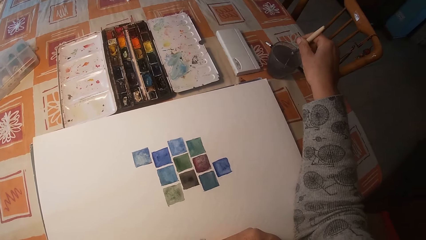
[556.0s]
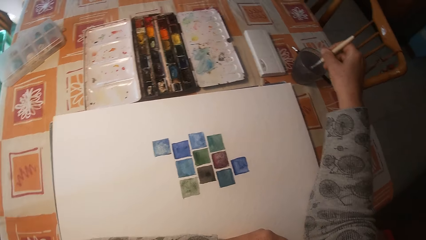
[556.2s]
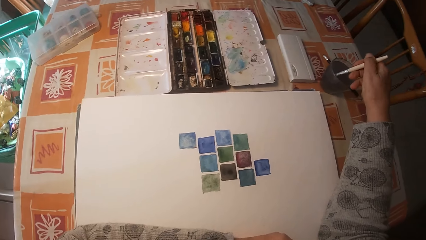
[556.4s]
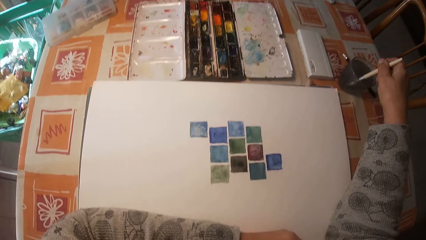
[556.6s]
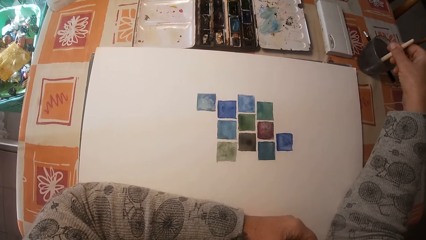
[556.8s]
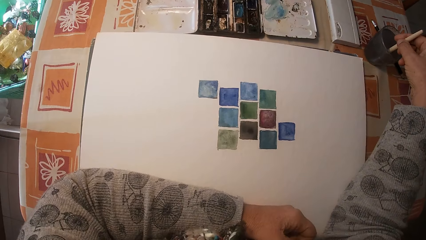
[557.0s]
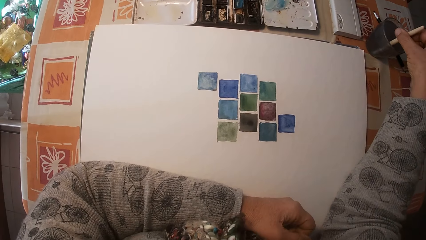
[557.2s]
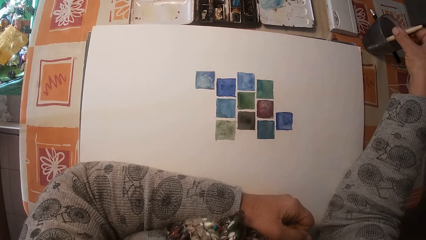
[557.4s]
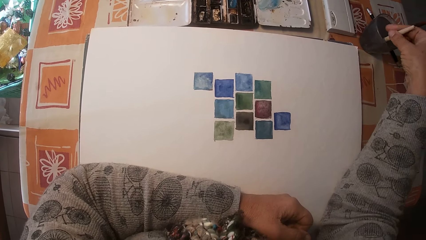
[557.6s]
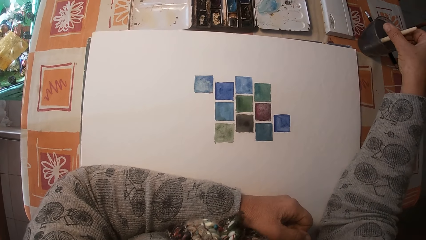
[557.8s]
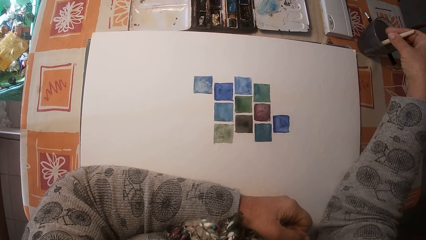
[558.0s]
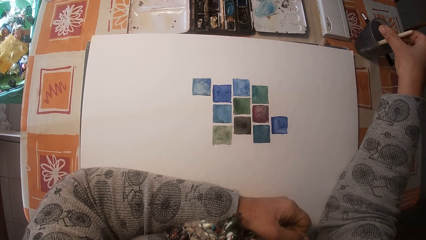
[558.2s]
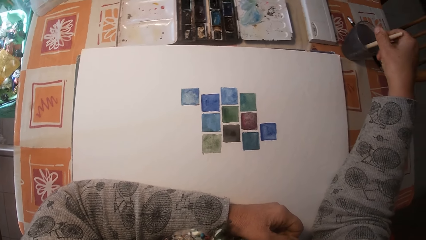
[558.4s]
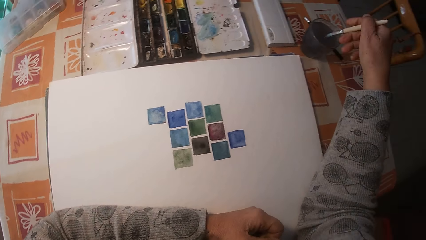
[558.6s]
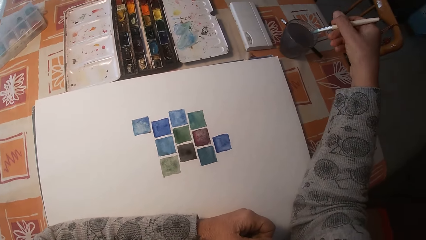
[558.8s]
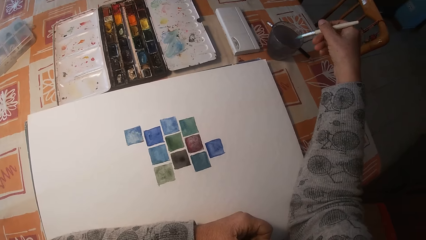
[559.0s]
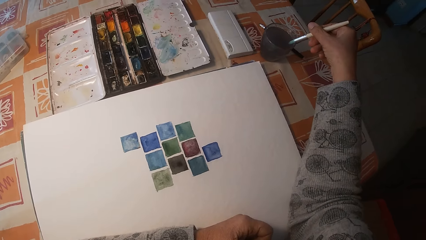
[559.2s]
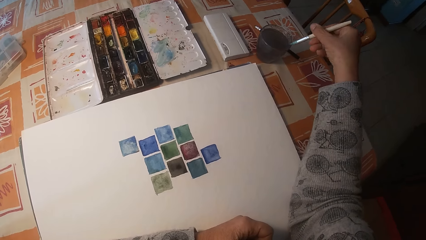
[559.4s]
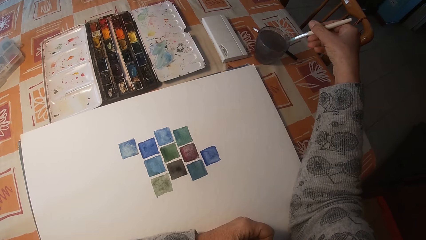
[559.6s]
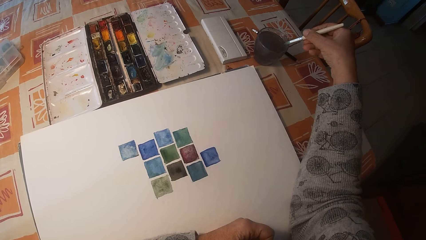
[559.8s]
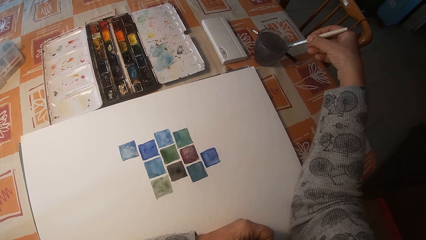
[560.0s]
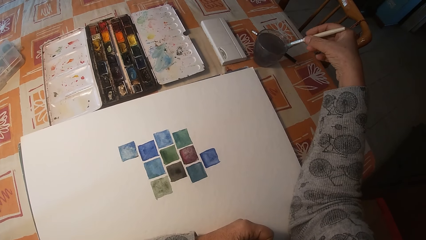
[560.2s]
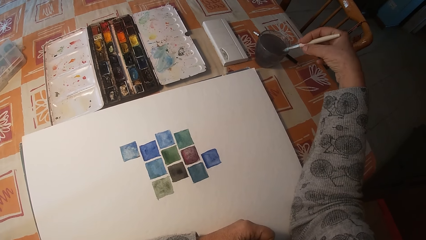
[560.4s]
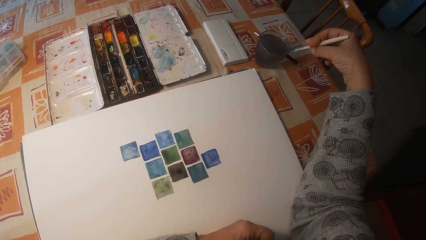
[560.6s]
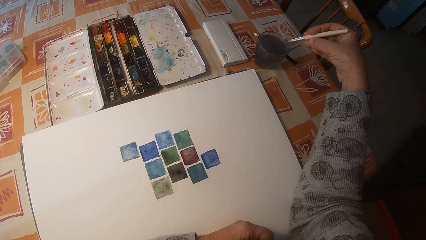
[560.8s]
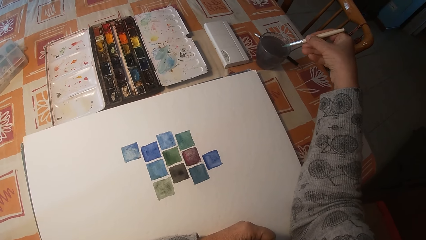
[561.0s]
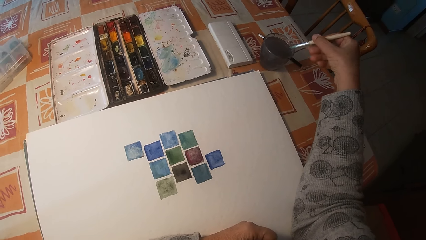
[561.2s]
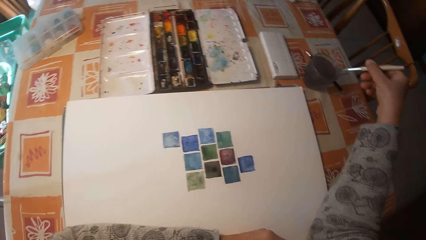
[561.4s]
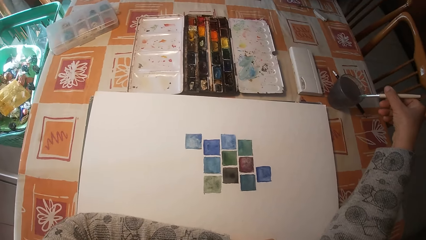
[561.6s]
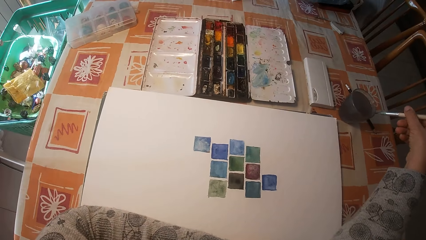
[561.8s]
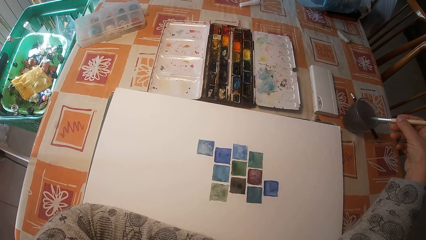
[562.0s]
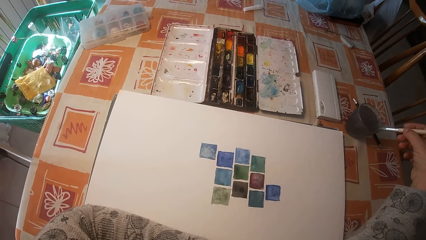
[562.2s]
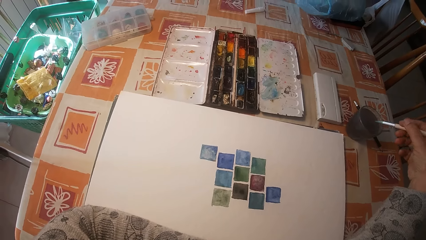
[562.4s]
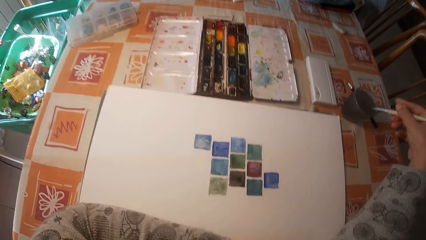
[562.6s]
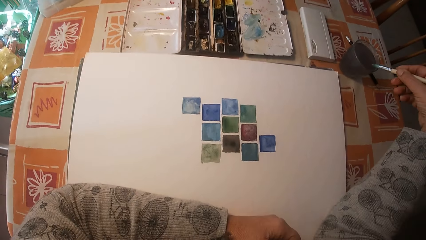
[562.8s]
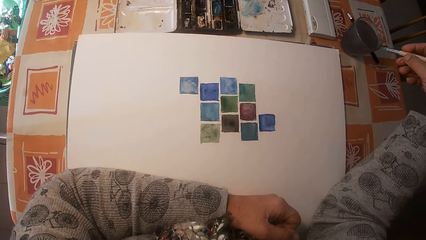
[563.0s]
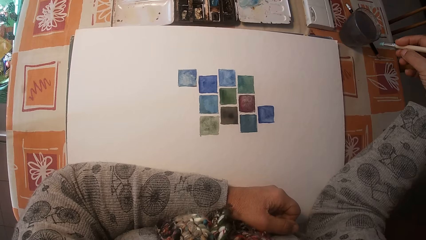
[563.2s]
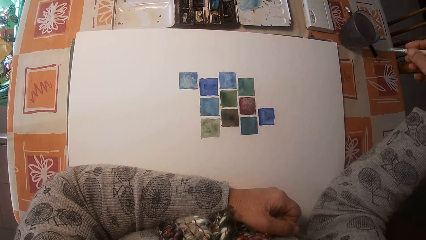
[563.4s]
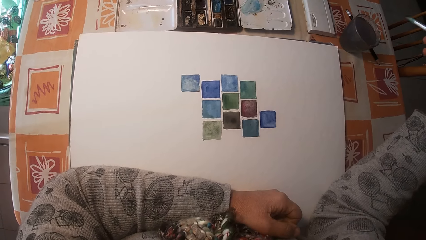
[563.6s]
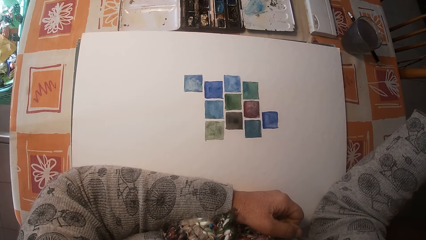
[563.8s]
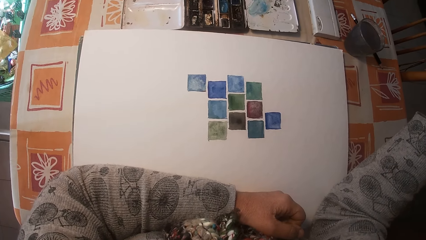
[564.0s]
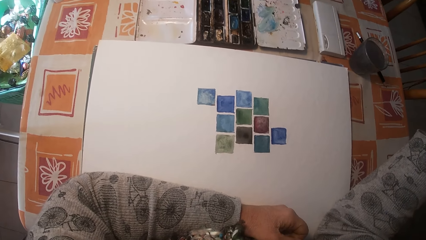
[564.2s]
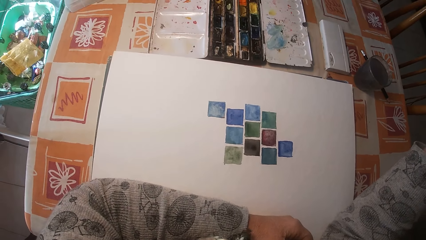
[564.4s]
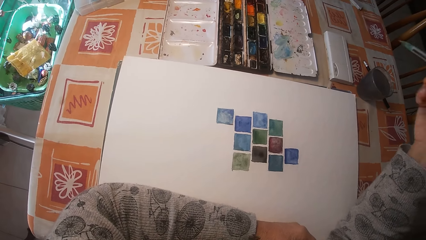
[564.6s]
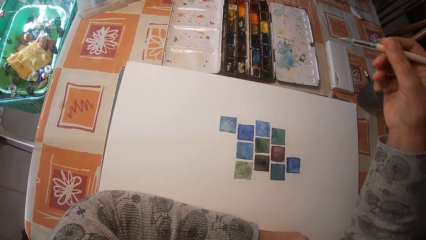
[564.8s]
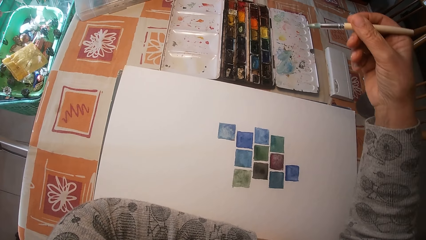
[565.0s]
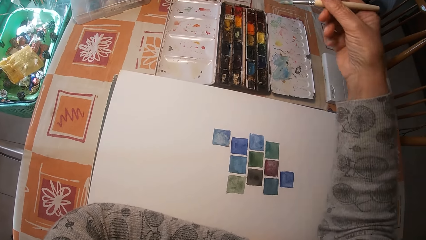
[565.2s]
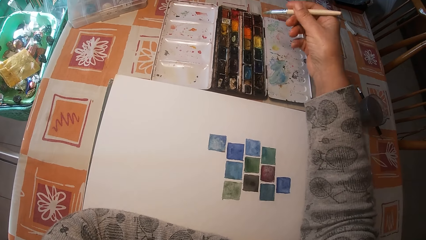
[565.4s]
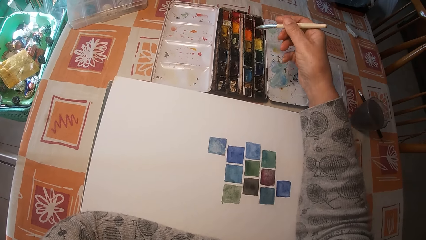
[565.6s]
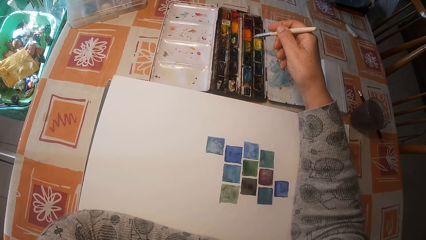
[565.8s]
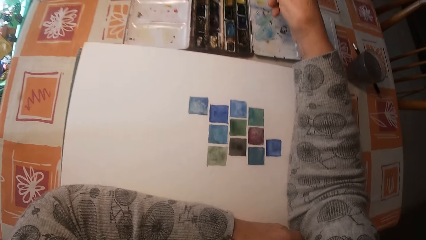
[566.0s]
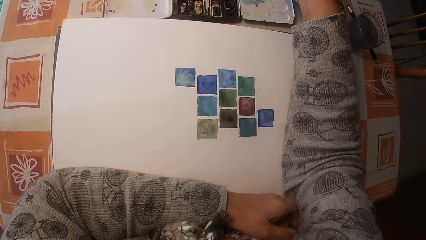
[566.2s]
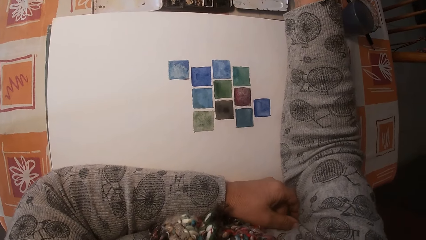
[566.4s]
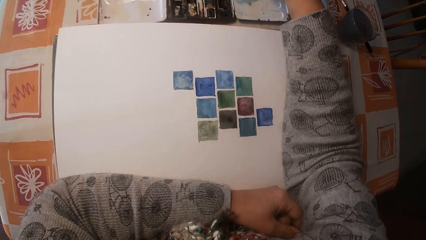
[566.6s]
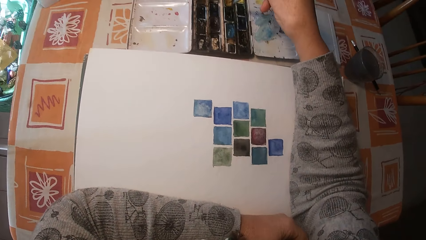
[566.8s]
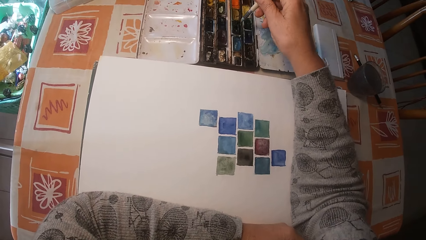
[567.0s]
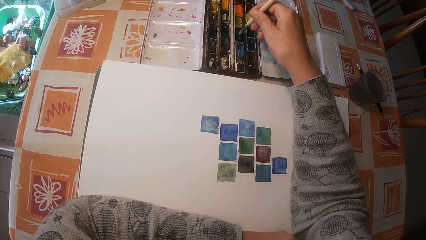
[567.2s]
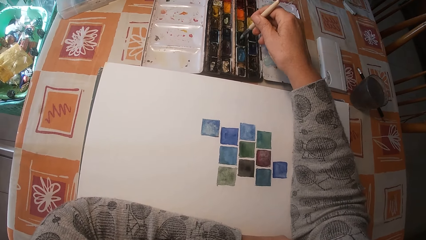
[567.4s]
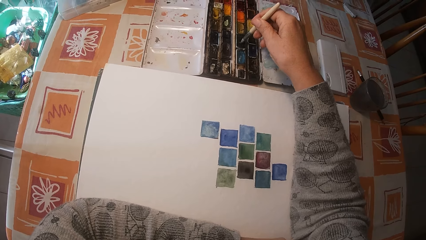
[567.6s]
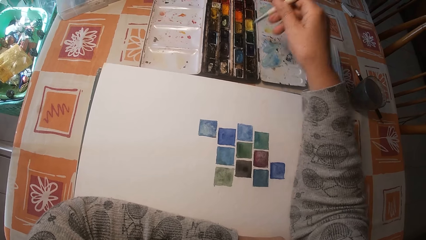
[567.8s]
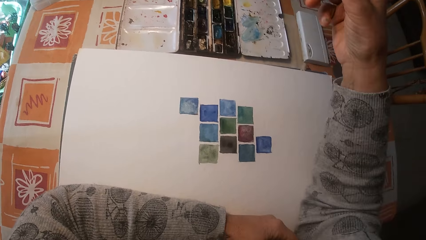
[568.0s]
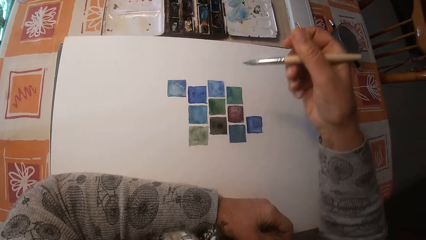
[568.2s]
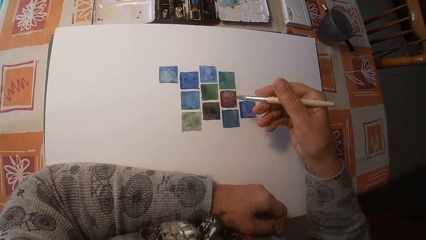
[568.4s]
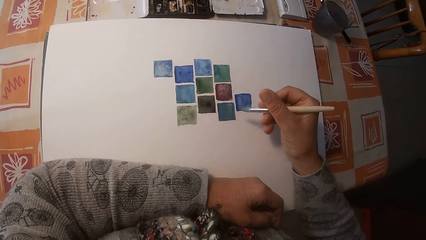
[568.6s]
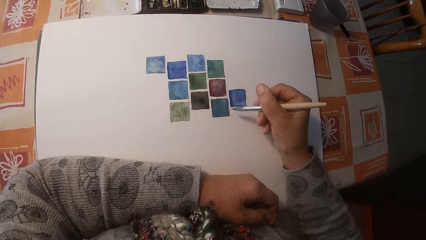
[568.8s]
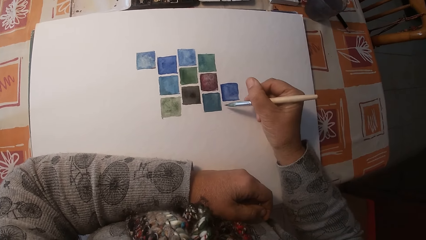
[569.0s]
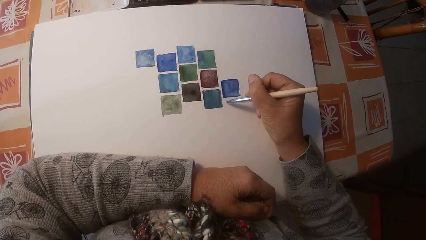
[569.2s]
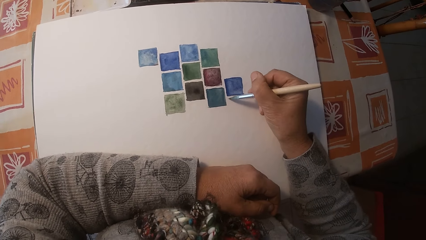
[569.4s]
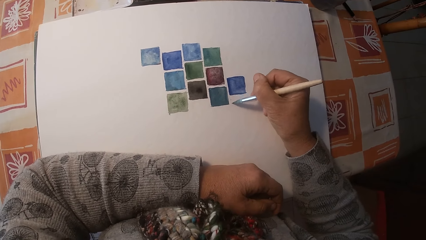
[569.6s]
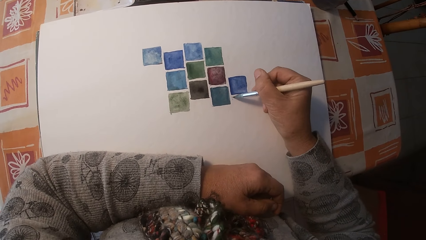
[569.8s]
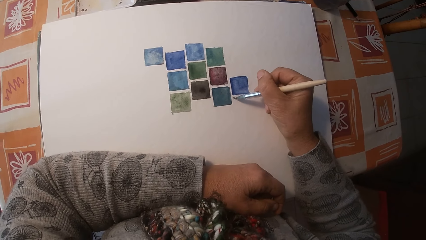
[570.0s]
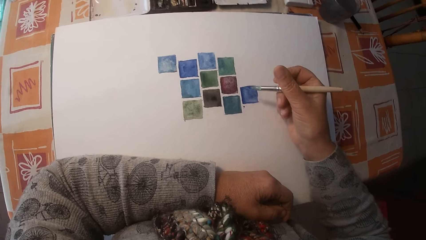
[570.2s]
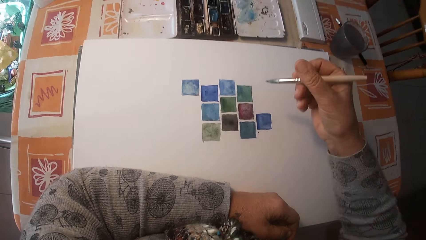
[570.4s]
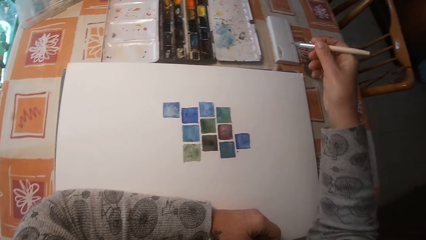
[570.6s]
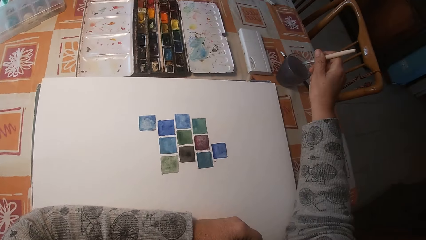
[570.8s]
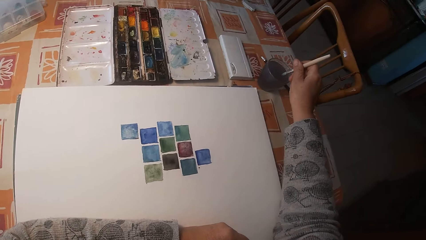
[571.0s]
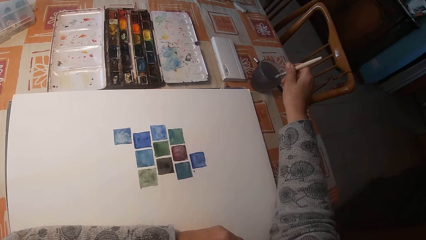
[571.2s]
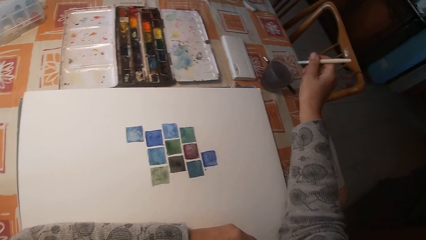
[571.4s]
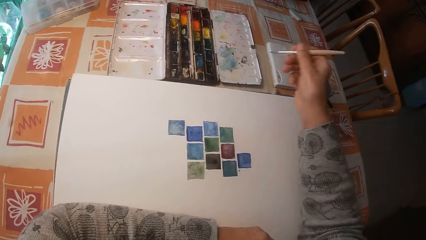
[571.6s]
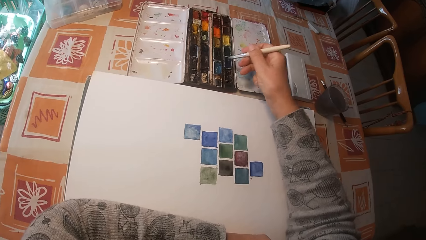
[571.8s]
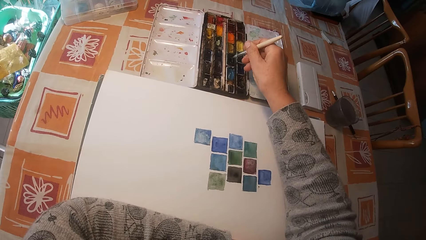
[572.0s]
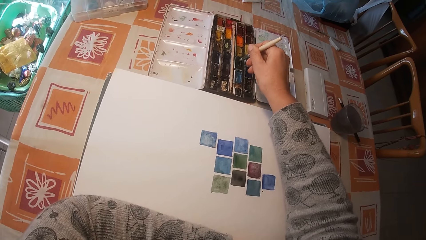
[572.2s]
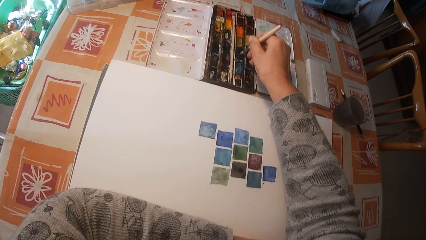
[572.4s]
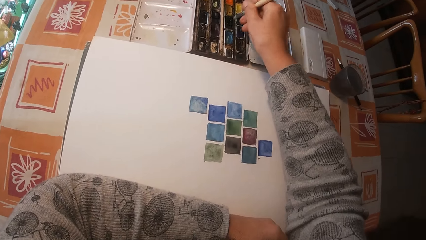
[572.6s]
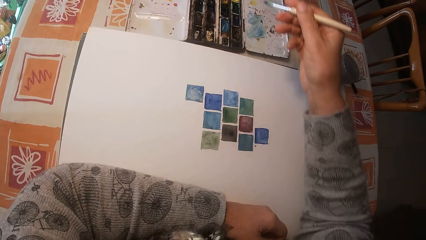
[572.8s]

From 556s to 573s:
The camera wearer swirls the brush in the cup of water. She lifts up the paint brush. She wipes the bristles of the brush on the edge of the cup of water. She raises her hand. She lowers her hand towards the palette. She looks at the paper. She mixes the paint on the paint box with the brush. She removes the brush on the paint box. She raises her hand. She lowers her hand towards the paper. She paints the drawing book with the brush. She removes the brush from the drawing book. She raises her hand. She moves her hand towards the glass of water. She dips the paint brush in the water. She touches the water in the cup with the brush. She removes the brush from the cup of water. She moves her hand towards the palette. She touches the paint in the paint box with the brush. She rubs the paint brush on the palette.
